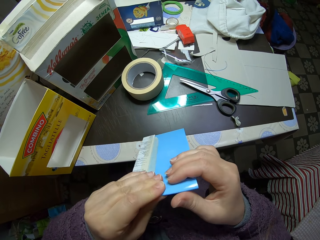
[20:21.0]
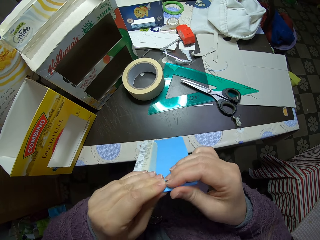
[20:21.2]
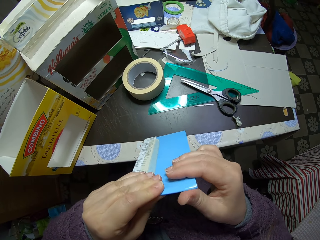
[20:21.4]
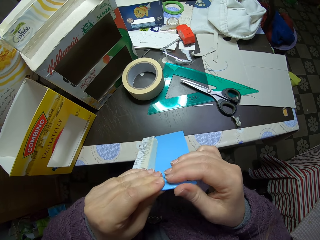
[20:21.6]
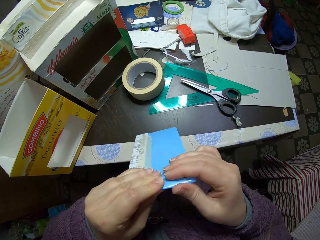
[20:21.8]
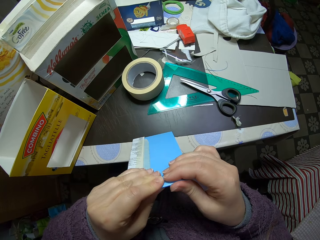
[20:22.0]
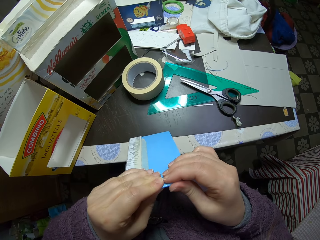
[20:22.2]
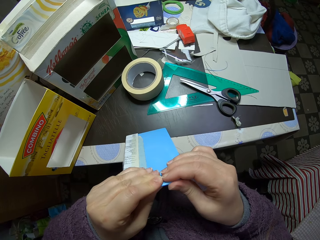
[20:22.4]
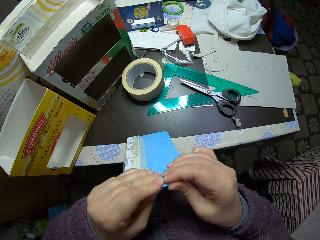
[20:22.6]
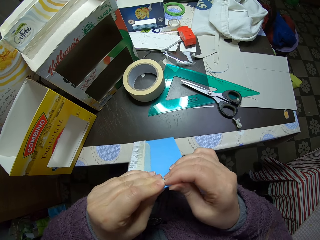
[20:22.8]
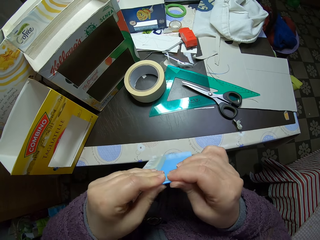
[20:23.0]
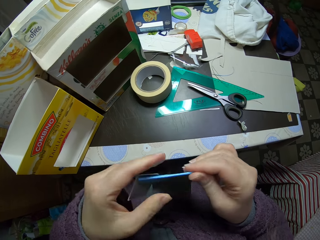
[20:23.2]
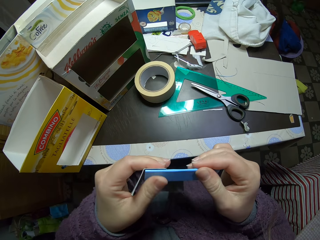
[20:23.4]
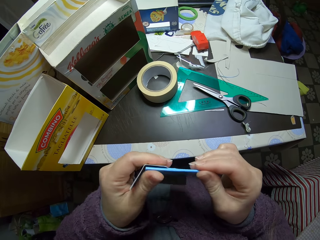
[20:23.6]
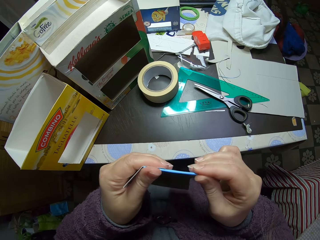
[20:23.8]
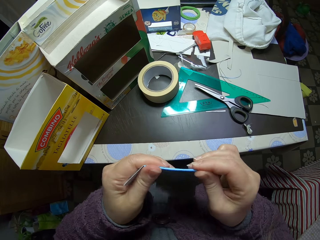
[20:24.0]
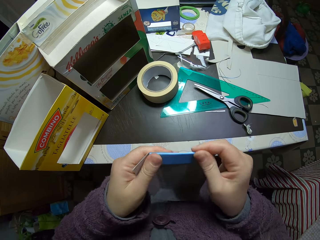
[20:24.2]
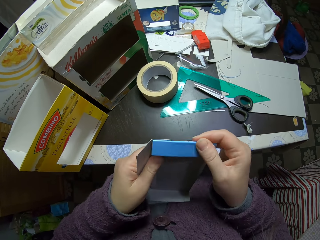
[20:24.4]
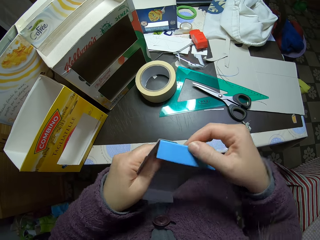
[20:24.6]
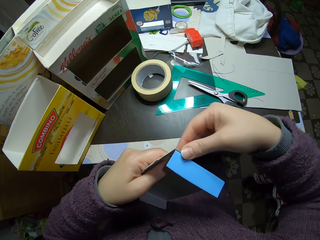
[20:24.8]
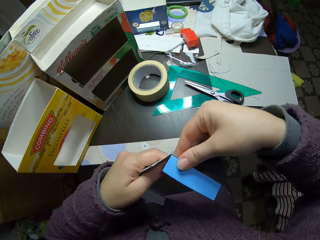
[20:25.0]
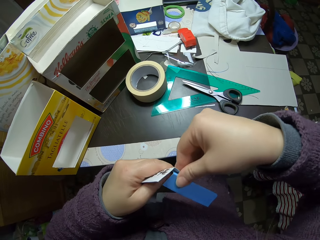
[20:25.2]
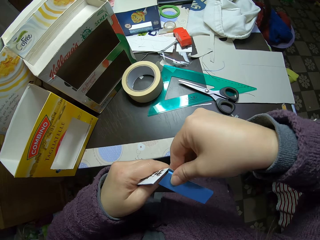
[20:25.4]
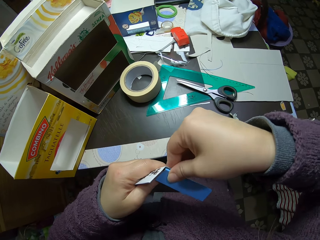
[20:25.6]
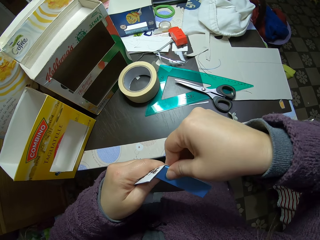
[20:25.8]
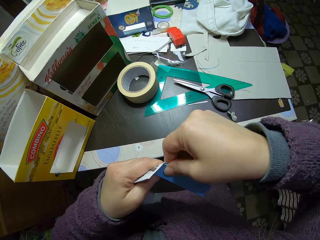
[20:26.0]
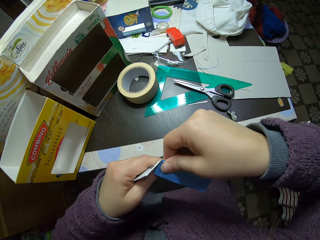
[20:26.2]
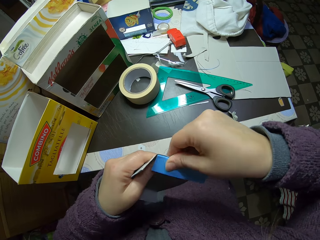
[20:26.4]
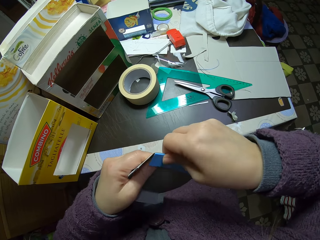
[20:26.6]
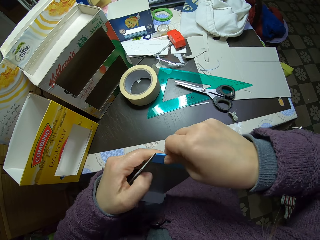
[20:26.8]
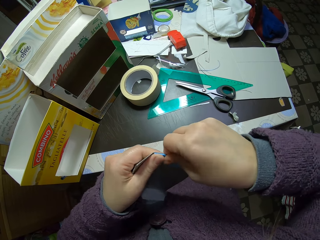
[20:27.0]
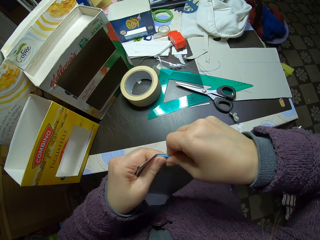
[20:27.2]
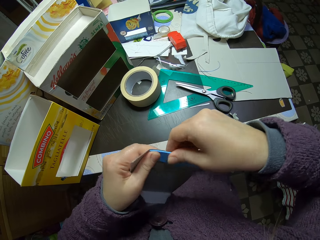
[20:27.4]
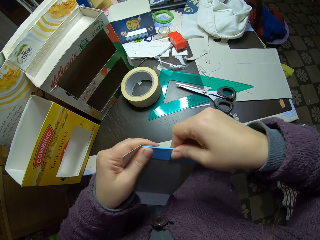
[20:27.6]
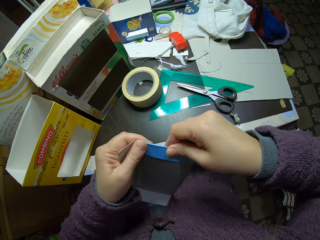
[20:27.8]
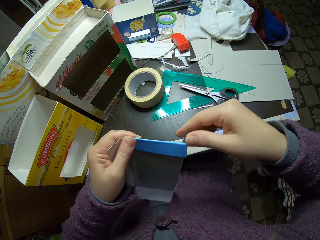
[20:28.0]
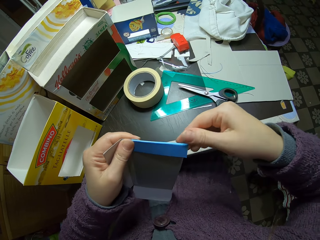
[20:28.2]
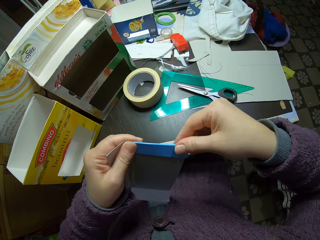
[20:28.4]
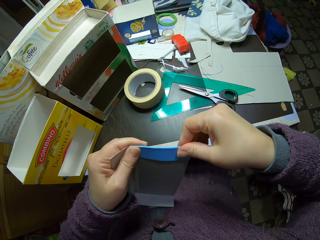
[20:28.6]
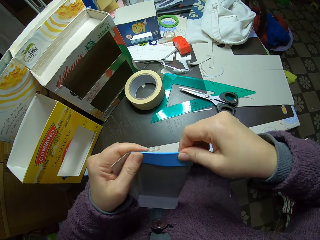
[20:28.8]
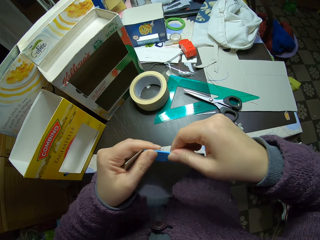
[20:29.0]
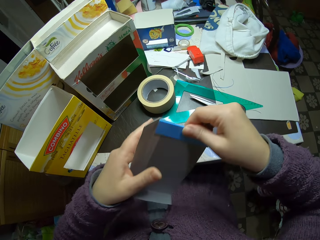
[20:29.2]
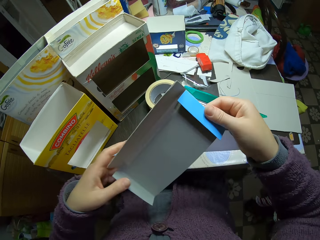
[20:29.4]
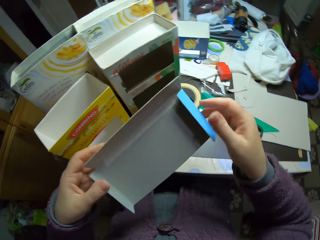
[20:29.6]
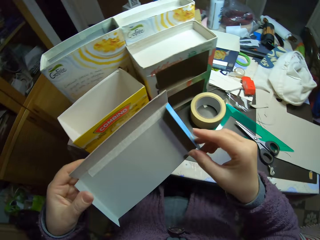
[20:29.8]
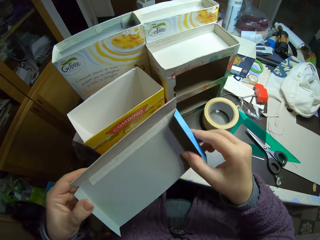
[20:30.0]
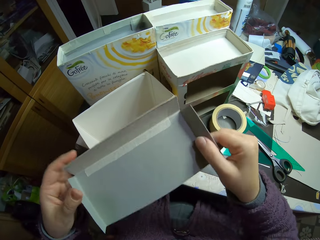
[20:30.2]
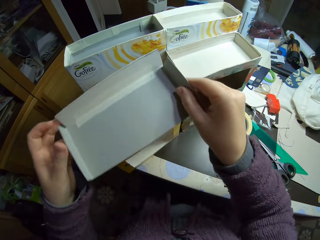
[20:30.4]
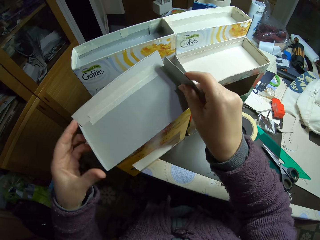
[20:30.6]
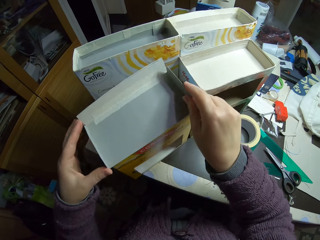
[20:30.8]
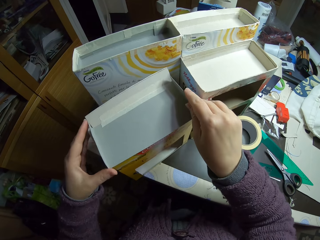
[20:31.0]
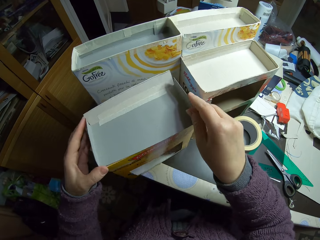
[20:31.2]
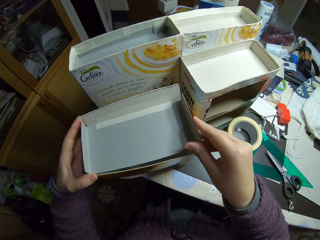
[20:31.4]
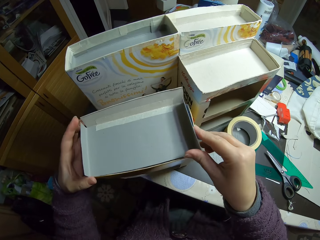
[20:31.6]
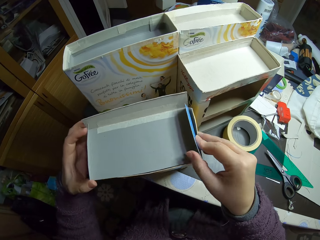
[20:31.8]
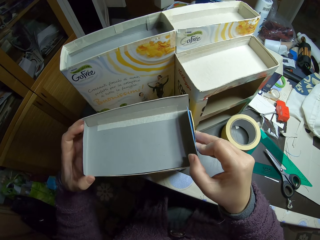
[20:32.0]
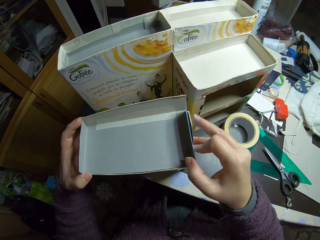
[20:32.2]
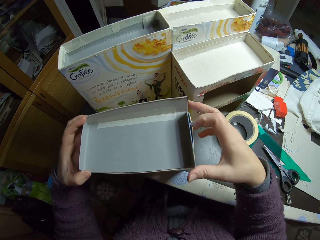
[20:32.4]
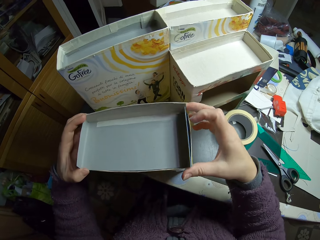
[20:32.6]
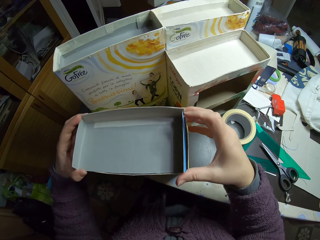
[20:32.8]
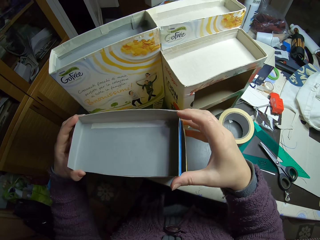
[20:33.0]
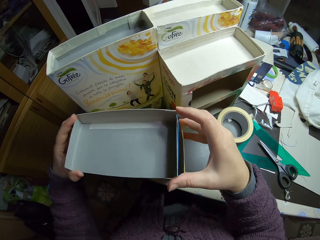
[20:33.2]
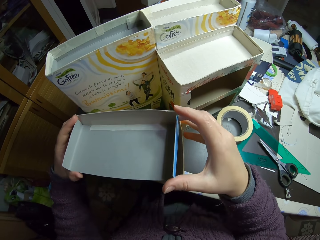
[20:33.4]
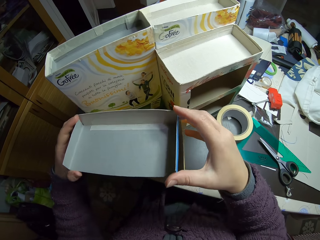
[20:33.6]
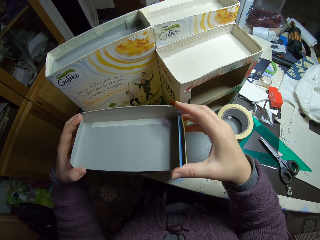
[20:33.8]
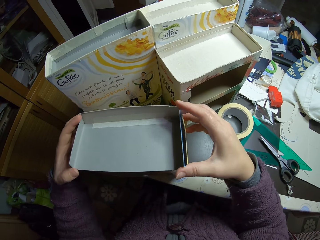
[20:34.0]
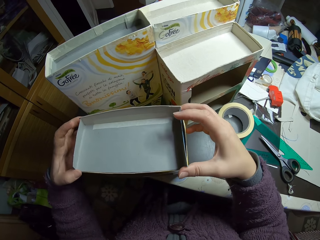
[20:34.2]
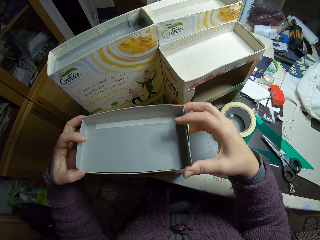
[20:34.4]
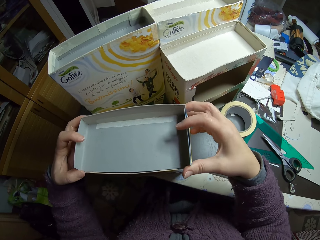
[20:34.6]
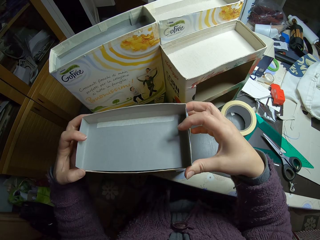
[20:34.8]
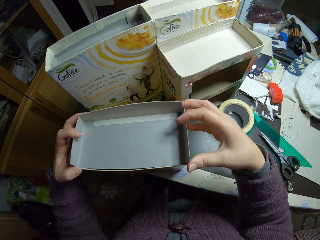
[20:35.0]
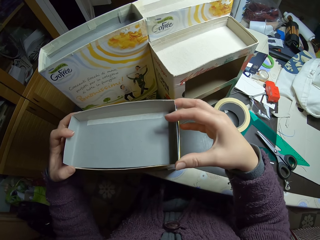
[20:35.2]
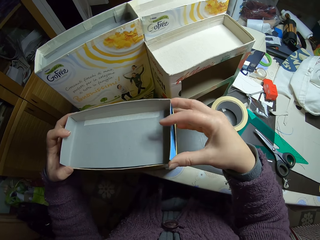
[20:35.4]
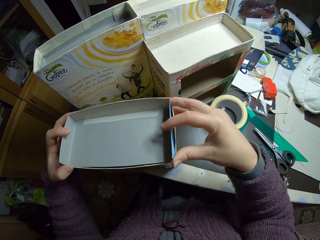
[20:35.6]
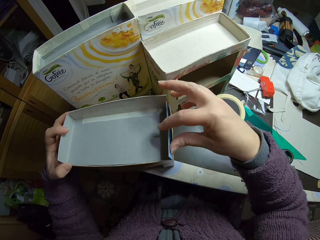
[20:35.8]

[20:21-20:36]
The camera wearer places the carton piece on top of the cardboard box. They fix the card box to be attached with the other box.

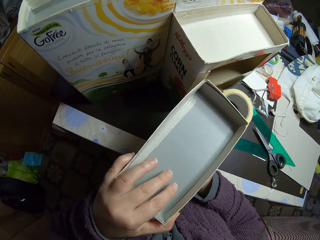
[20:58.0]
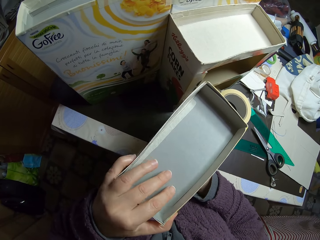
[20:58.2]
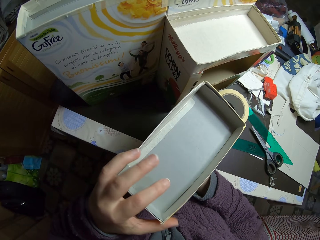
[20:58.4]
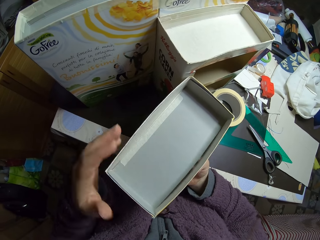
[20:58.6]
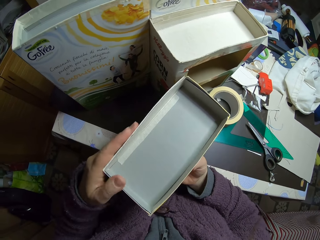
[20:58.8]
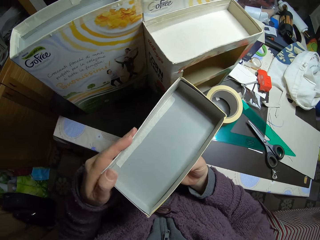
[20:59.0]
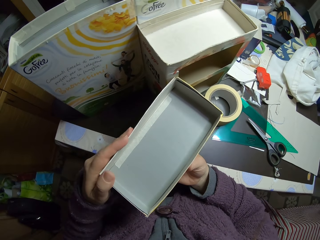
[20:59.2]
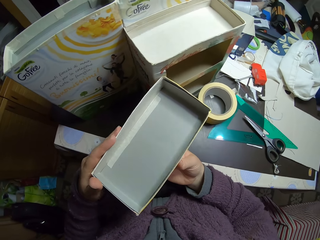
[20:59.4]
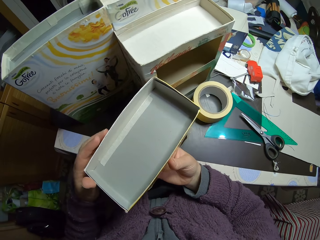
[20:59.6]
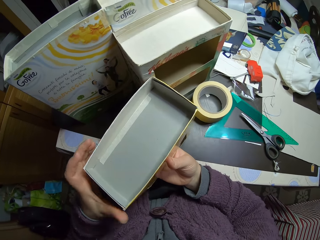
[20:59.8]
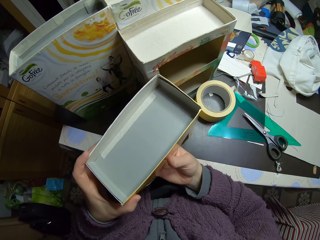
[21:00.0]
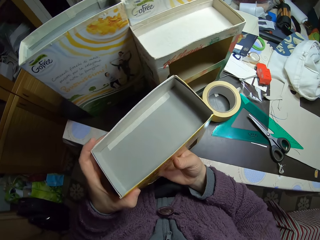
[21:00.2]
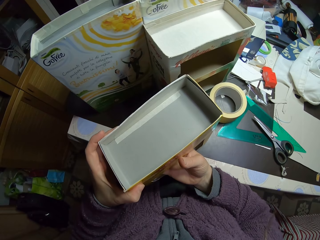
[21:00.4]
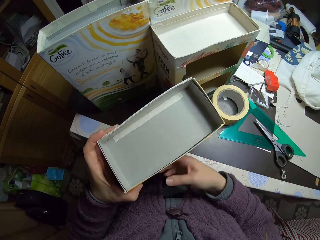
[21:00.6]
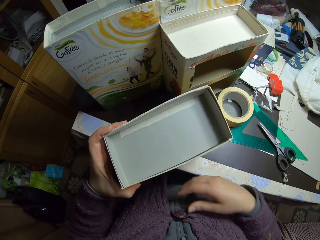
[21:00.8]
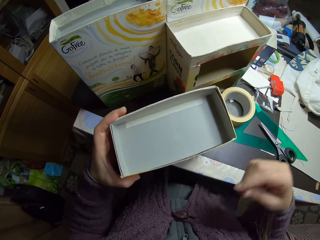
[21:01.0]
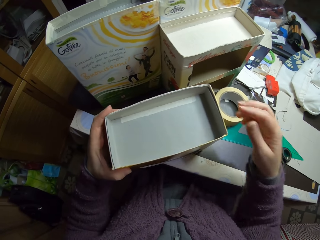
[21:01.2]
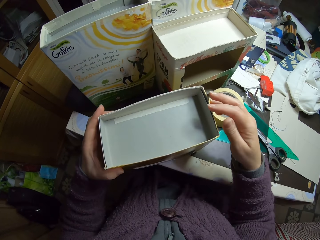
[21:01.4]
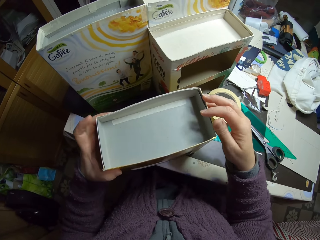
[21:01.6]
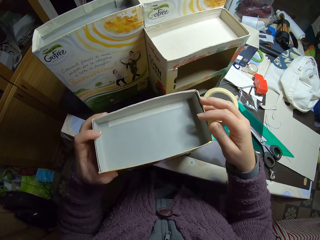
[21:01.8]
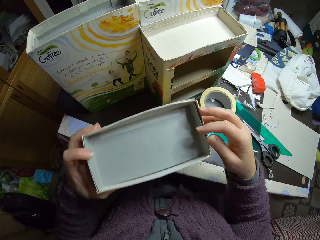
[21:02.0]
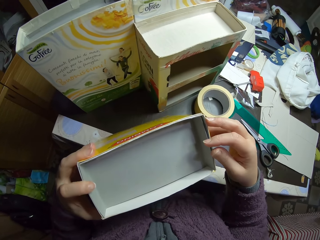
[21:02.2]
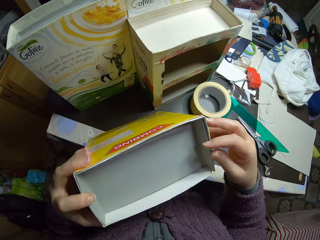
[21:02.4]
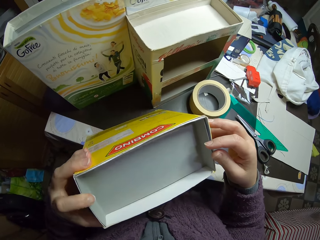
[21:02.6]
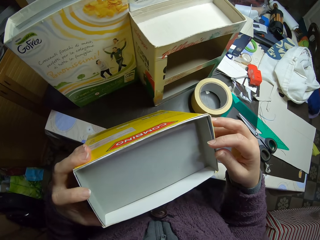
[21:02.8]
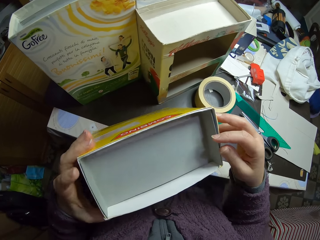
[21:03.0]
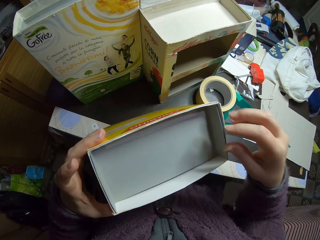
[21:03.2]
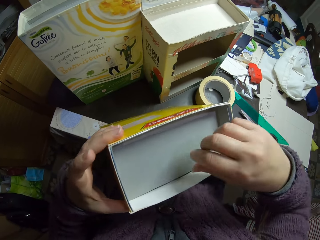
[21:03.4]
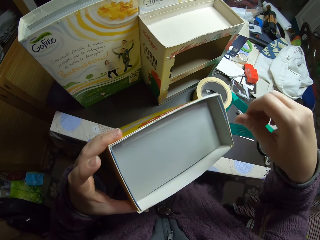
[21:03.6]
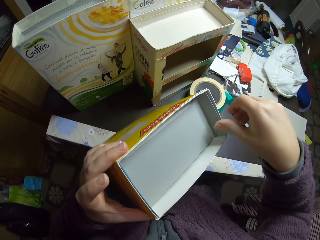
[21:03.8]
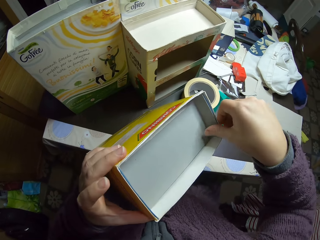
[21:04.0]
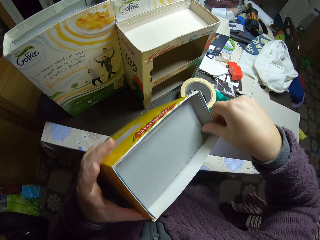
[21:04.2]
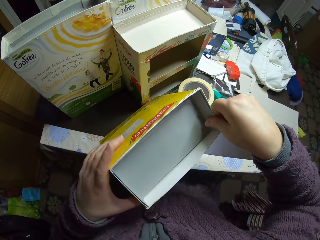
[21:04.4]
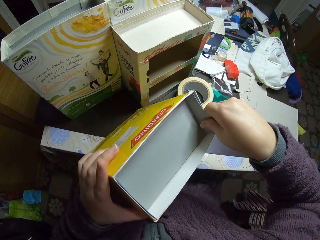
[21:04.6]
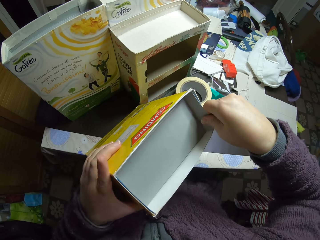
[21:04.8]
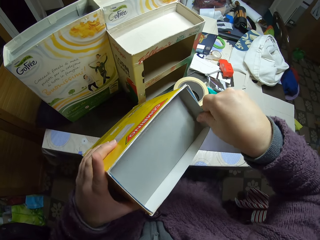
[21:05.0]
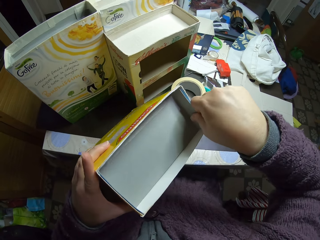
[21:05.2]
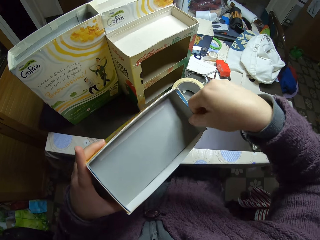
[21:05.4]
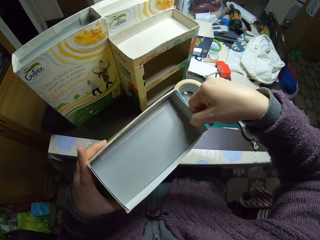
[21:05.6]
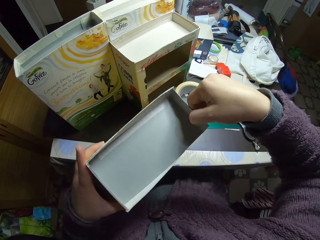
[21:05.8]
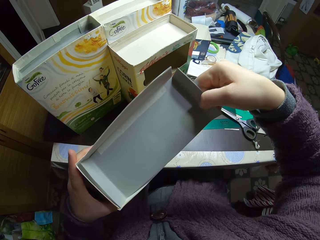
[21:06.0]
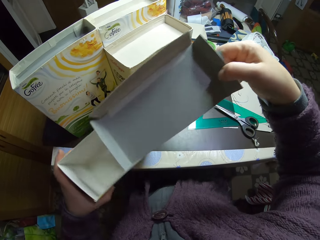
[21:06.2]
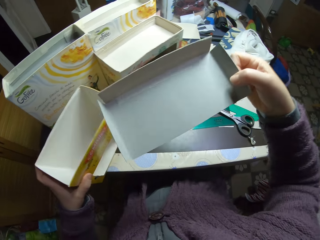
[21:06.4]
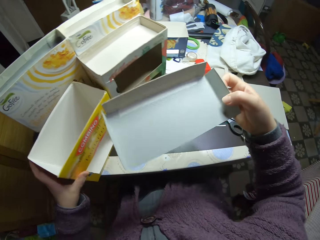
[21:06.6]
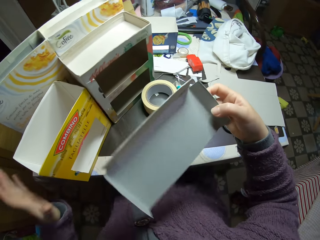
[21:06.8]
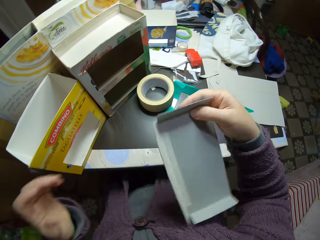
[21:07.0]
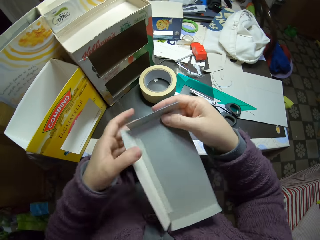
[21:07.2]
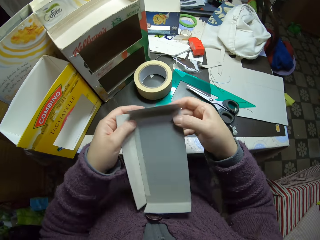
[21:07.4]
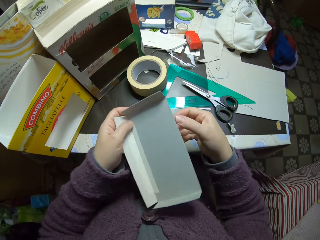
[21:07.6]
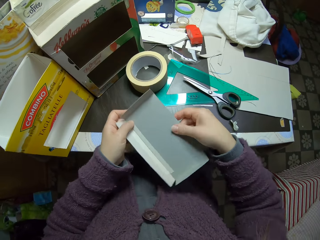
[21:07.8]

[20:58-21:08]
The camera wearer puts his hand in the box. He removes the carton piece from on top of the cardboard box.
